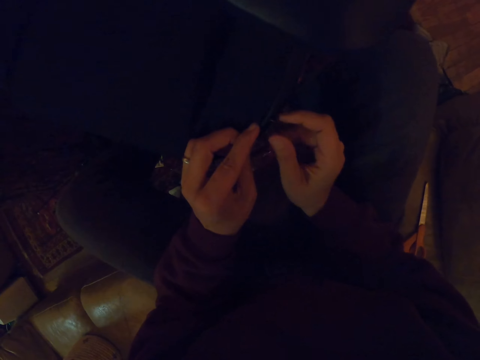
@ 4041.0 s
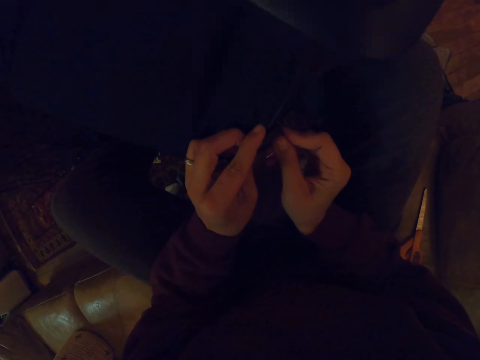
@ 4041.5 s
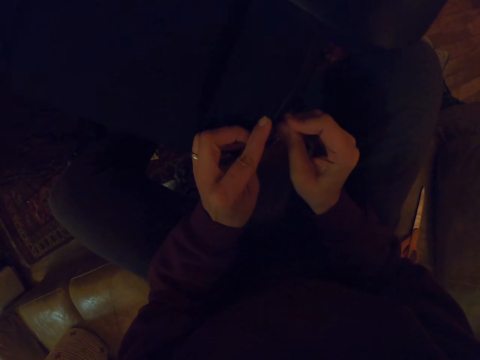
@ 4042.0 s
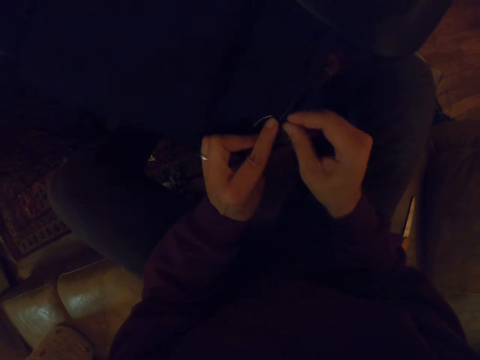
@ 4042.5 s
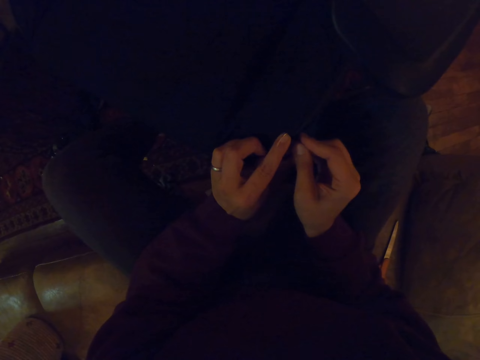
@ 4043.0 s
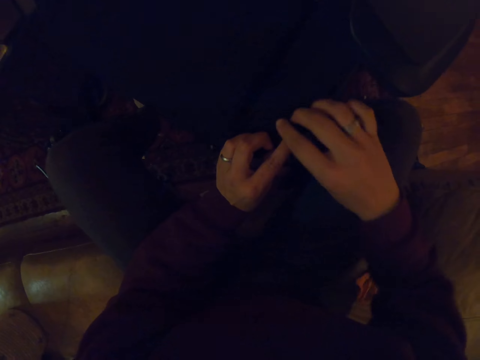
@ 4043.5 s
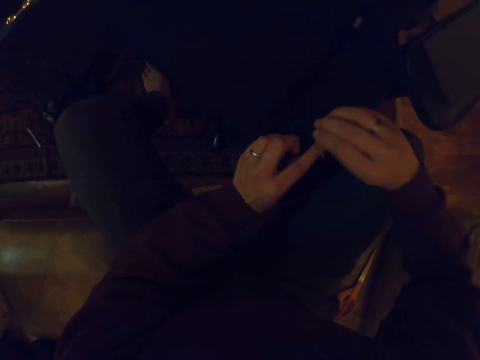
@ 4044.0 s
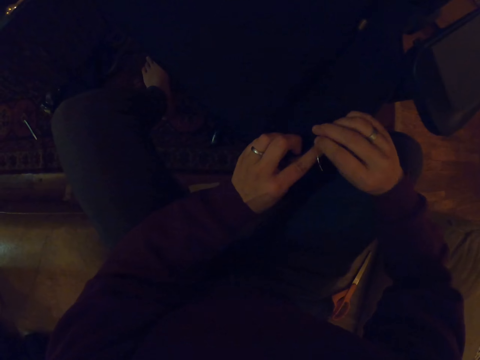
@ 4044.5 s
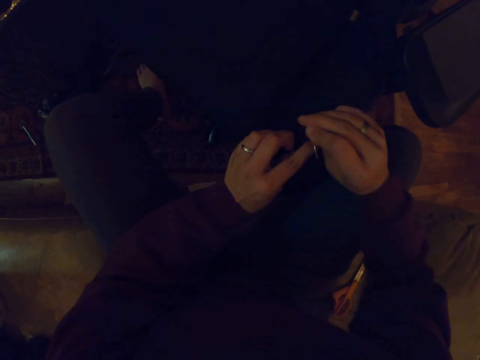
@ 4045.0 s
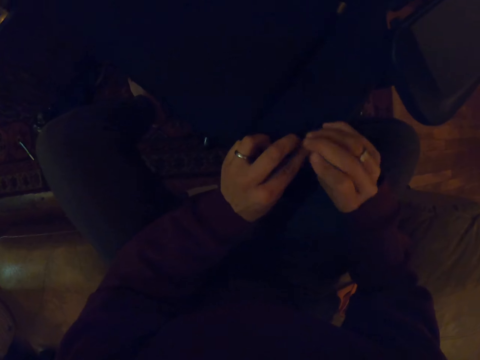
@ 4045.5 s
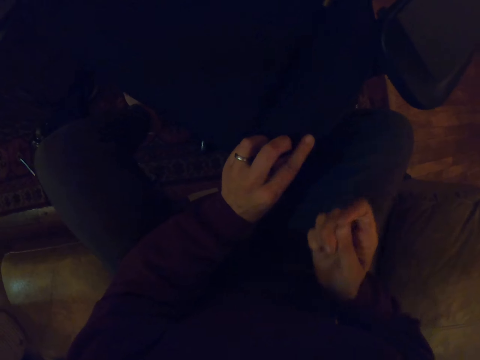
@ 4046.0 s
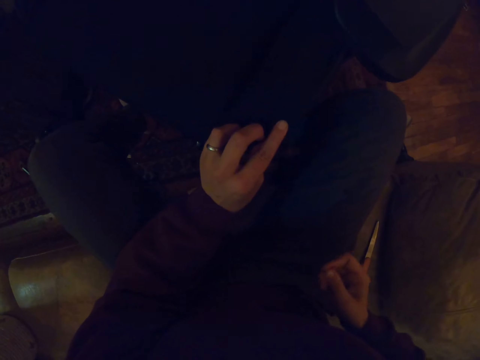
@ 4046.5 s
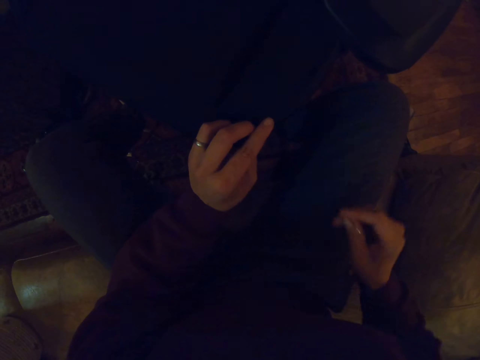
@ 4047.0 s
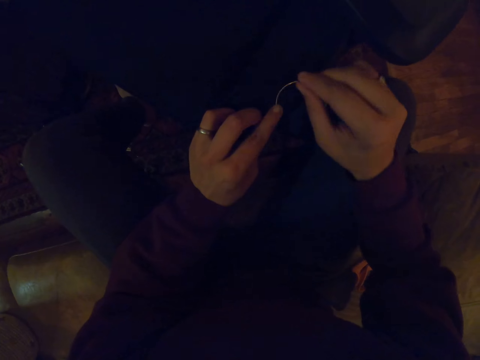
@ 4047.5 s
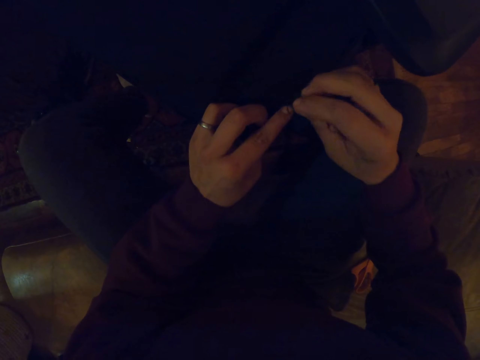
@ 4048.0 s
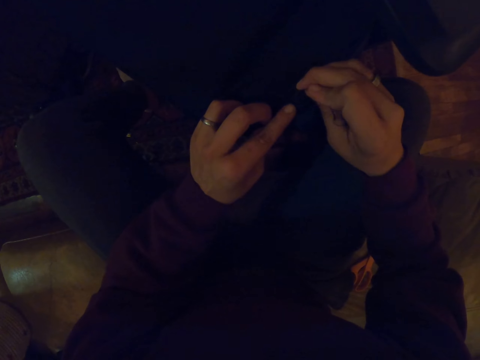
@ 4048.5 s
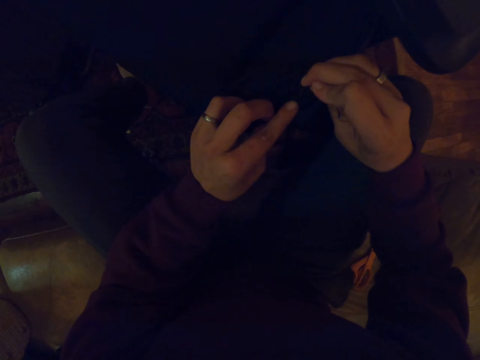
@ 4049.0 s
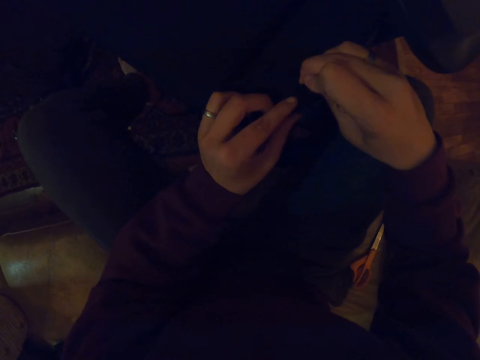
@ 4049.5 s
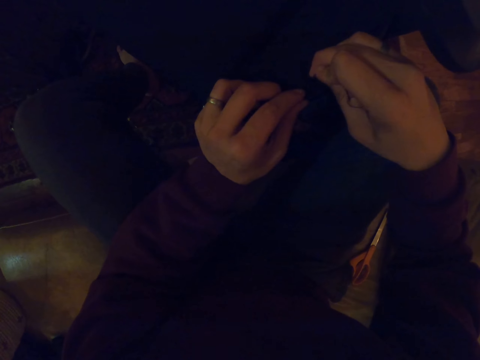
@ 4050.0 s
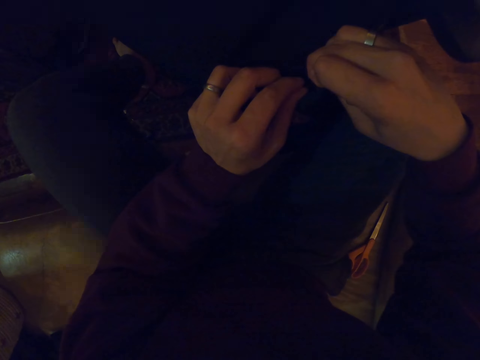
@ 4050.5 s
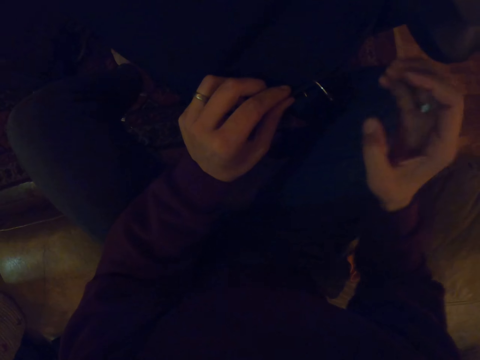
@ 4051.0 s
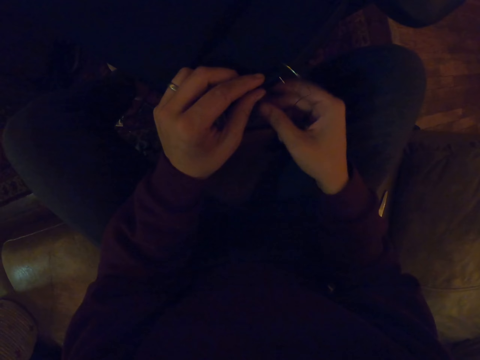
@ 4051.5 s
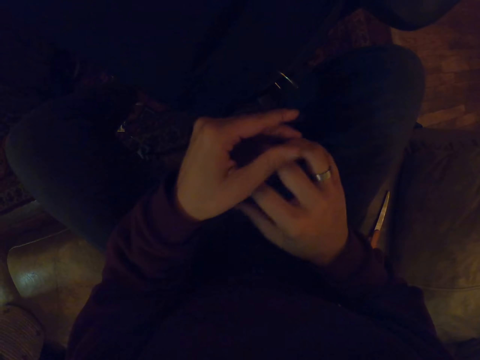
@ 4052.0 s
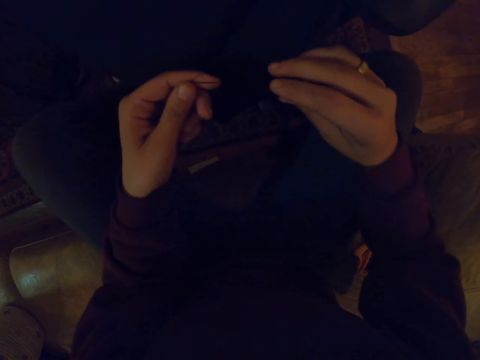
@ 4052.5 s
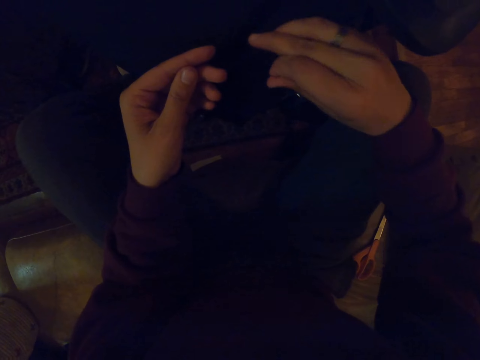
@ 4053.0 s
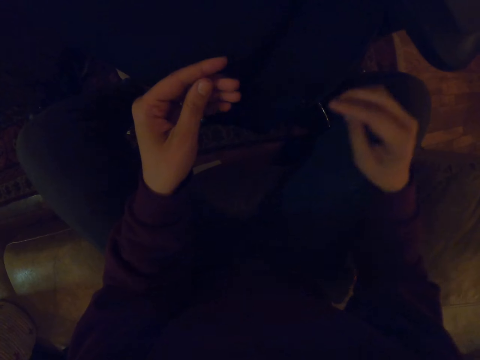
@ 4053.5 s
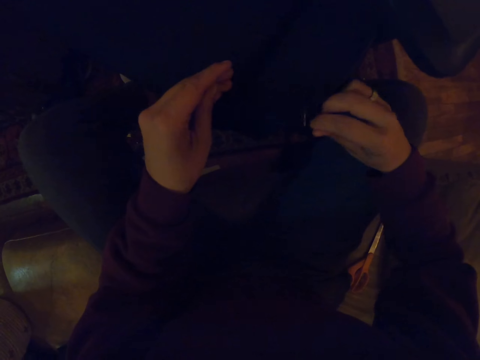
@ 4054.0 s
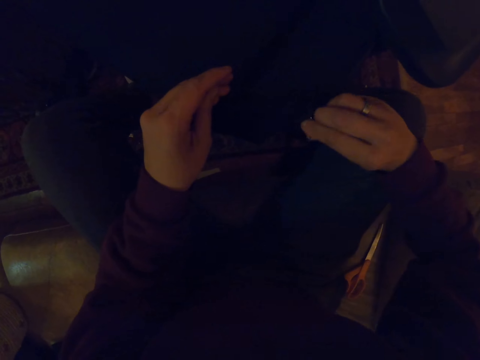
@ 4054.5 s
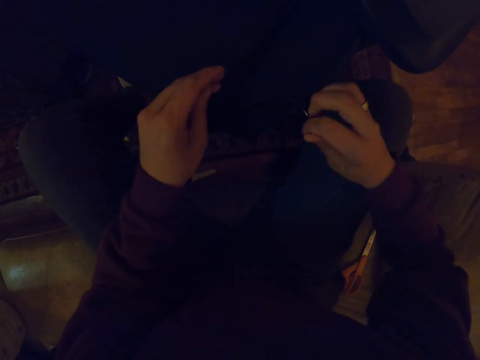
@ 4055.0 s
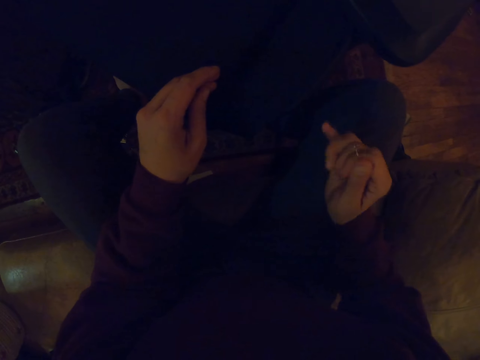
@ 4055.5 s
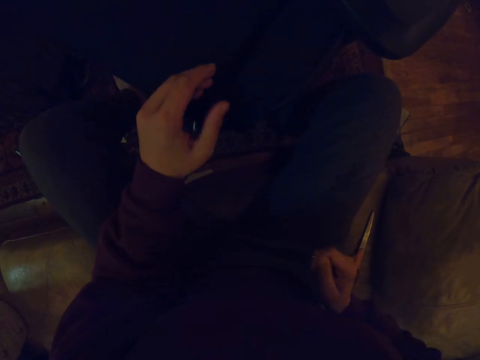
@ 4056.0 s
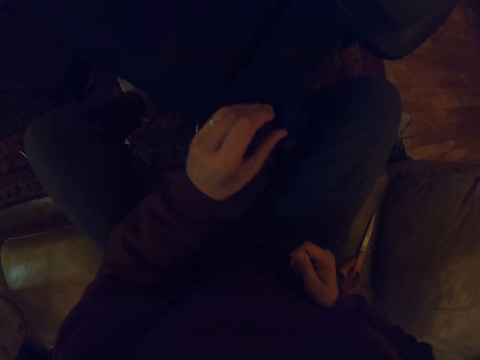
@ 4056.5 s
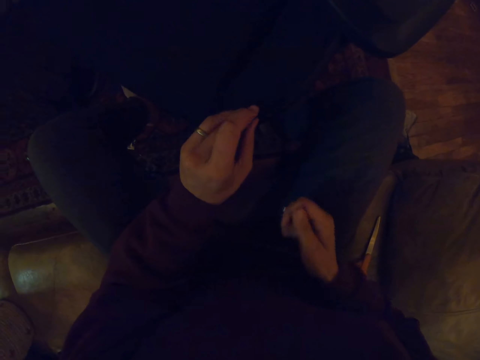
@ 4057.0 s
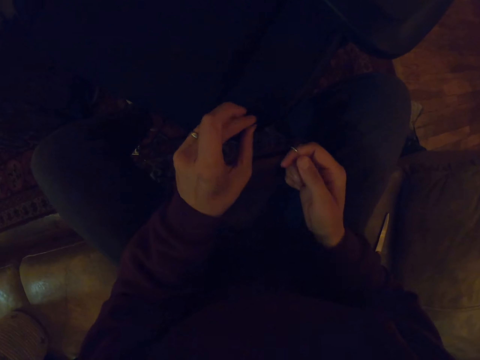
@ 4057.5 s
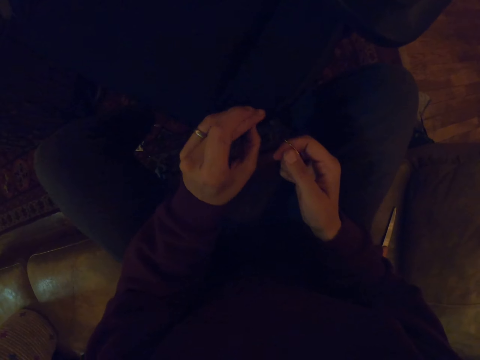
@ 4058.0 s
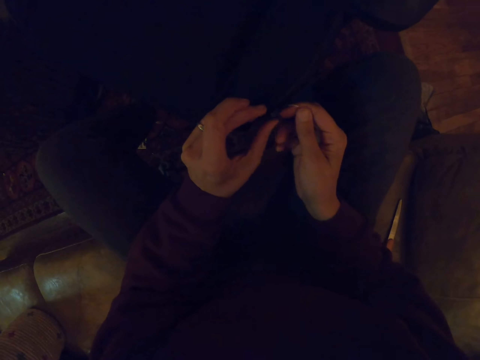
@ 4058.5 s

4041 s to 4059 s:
The camera wearer inserts a needle on the seat. They sew the chair with a hook. They pull the thread in the hook. They sew the chair with a hook. They insert the needle on the seat. They pick the thread from the right hand. They hold the thread with both hands. They sew the chair with the hook. They pull the thread in the hook with the right hand.

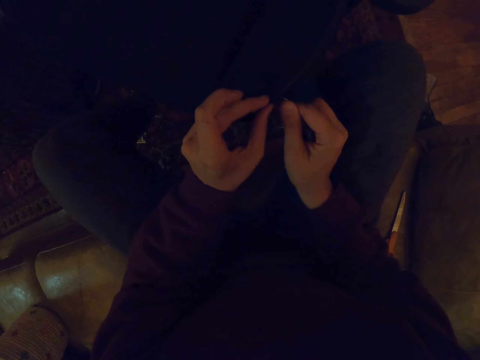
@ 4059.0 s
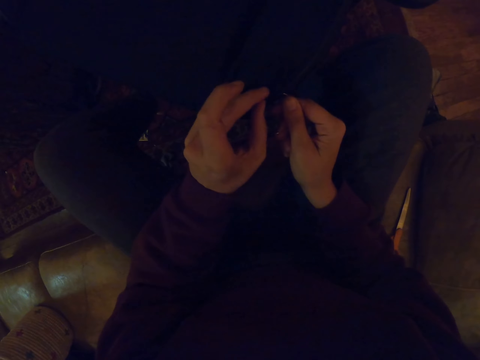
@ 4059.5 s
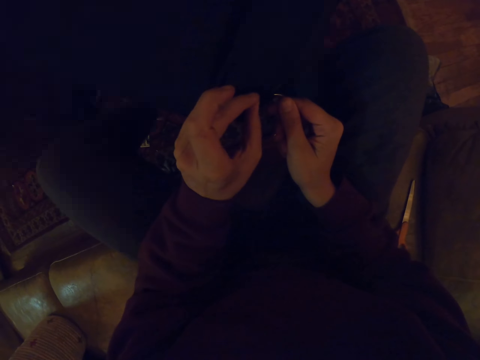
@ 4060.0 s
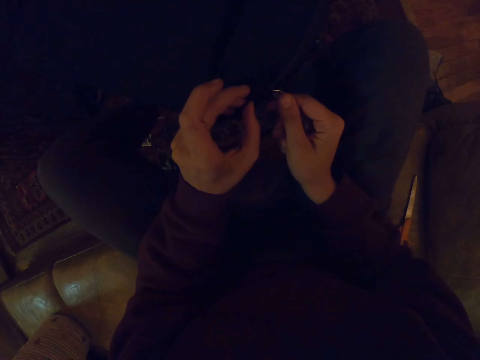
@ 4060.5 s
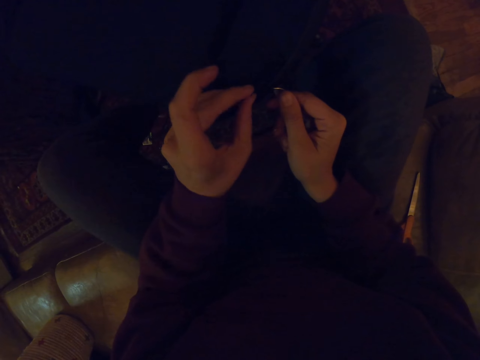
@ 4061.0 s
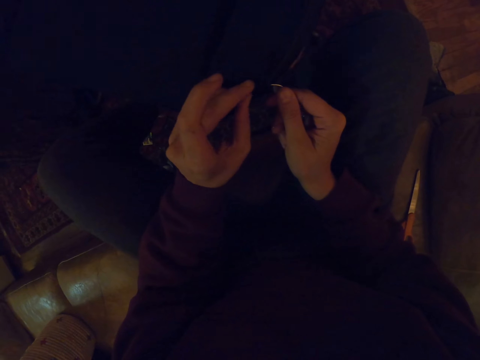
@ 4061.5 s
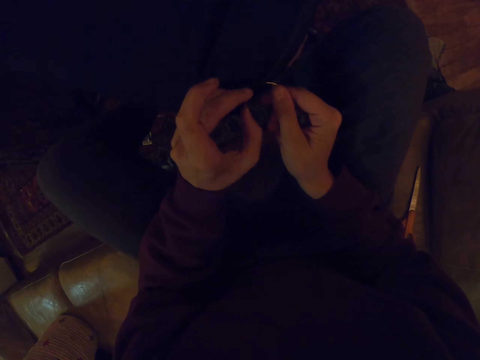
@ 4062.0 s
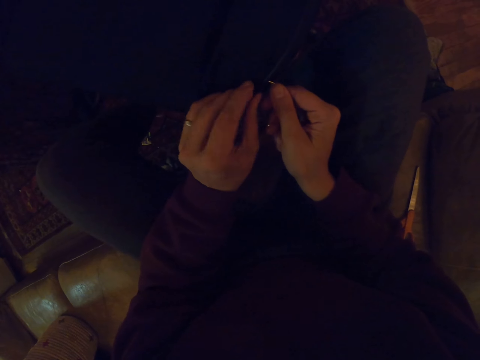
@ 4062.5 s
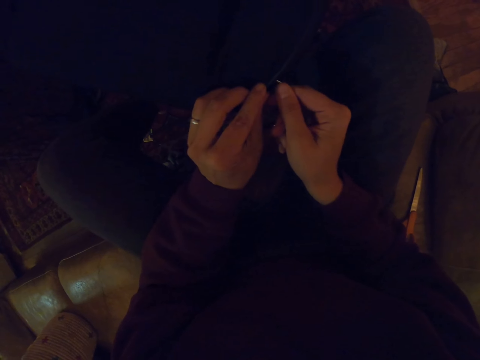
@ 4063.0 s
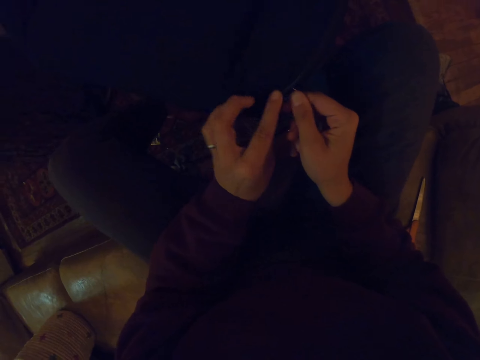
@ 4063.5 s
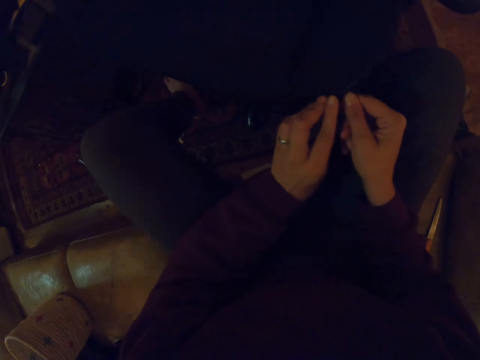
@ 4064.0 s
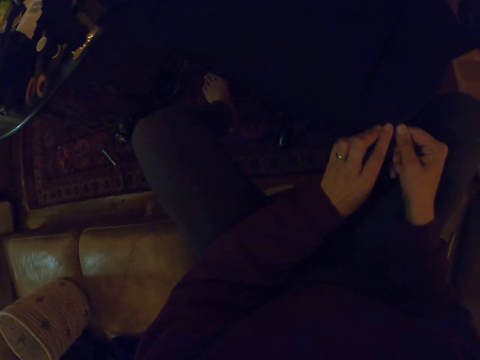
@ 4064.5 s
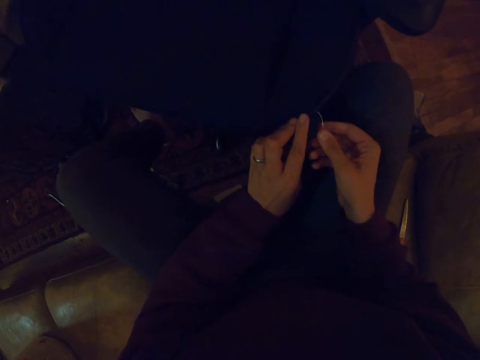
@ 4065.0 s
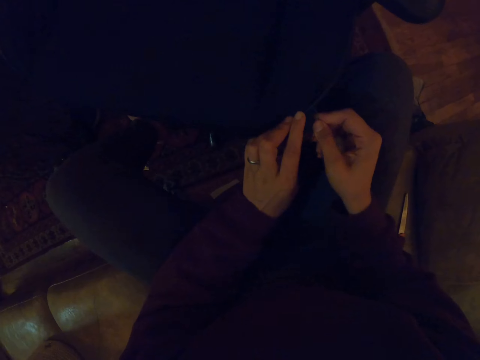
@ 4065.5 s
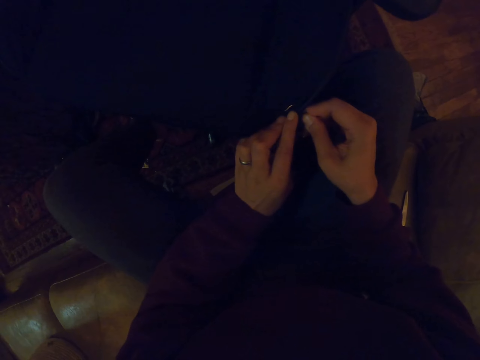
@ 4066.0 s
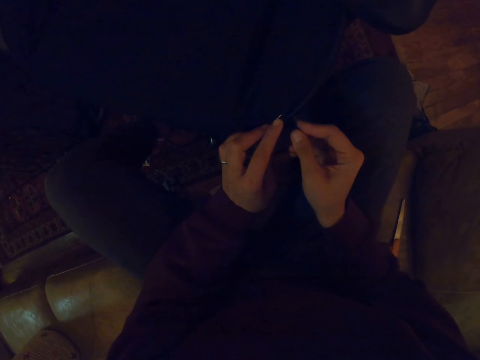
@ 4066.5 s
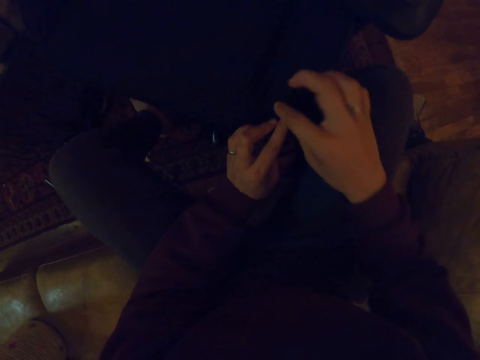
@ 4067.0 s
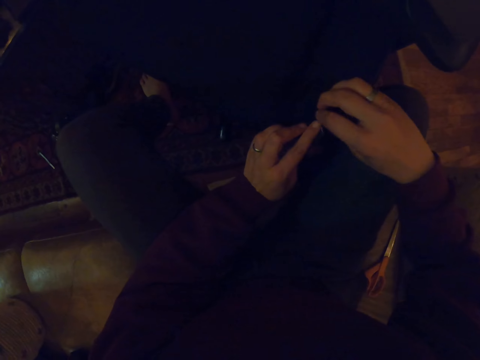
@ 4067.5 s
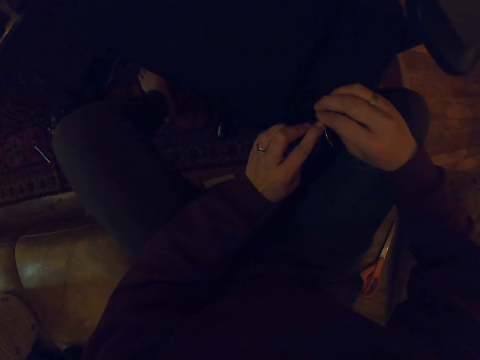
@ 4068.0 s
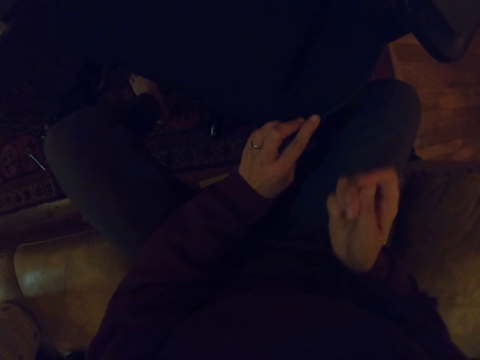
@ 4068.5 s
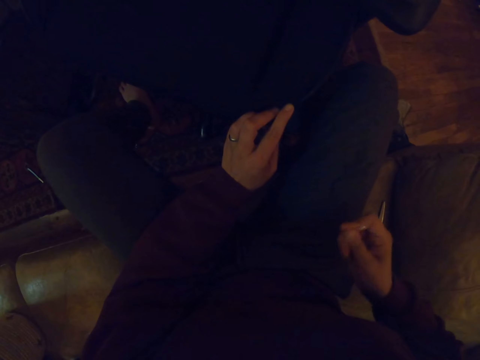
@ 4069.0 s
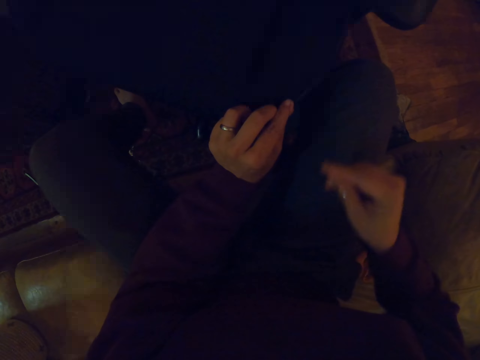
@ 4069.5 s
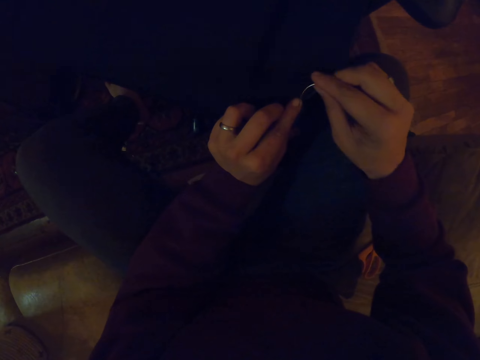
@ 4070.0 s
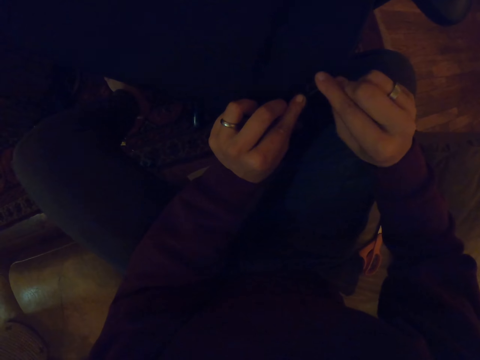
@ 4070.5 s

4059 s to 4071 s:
The camera wearer holds the chair cloth with the left hand. They touch the chair cloth with the left hand. They hold the chair cloth with the left hand. They insert a needle on the fabric of the seat. They pull out the thread.
